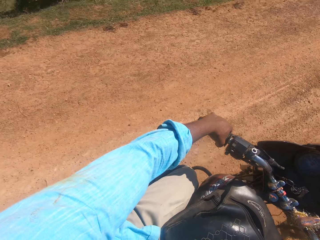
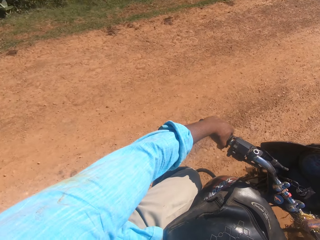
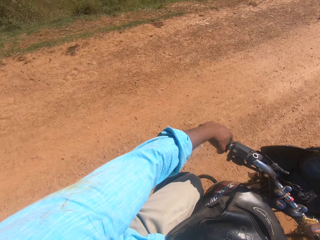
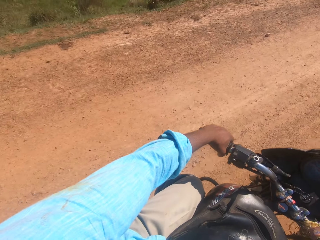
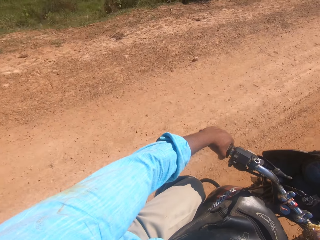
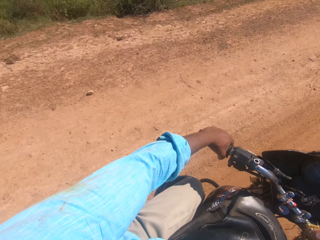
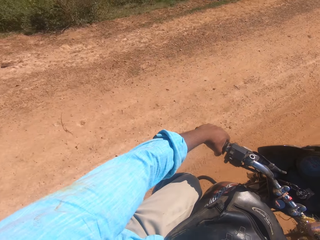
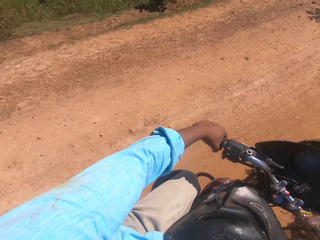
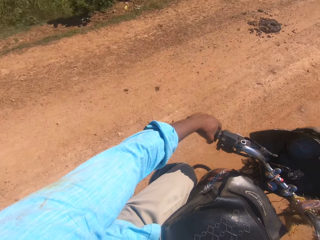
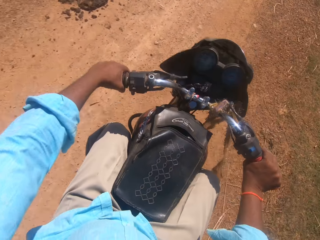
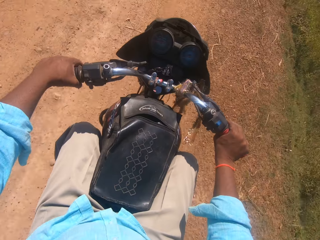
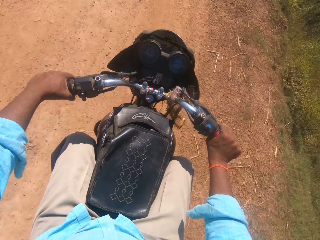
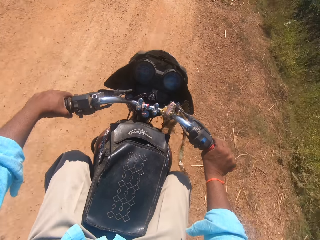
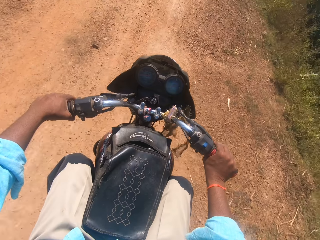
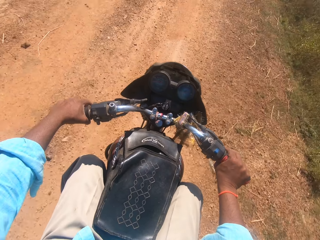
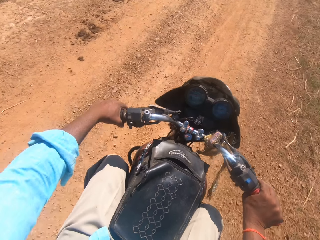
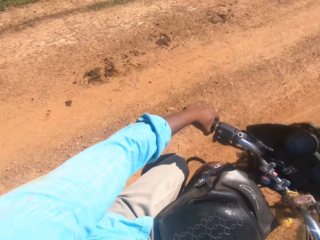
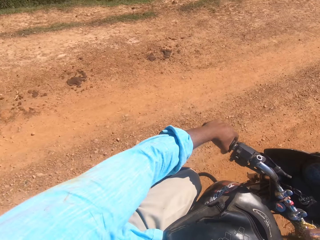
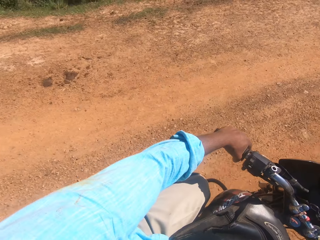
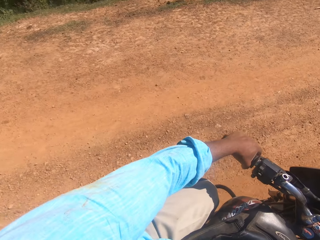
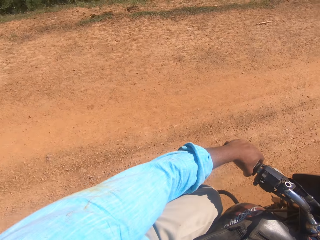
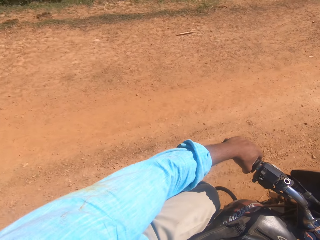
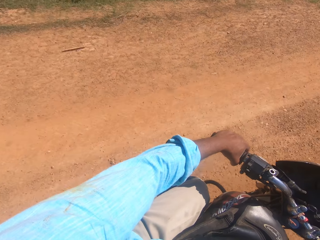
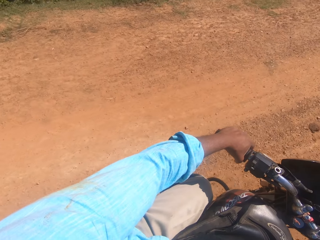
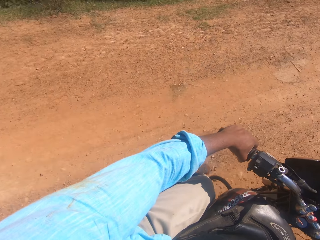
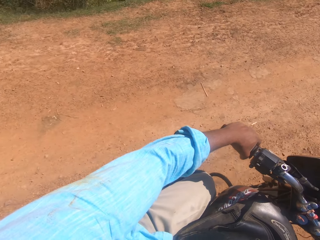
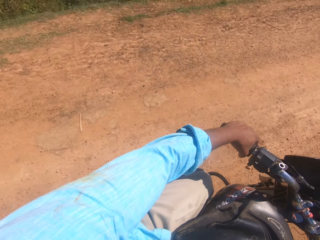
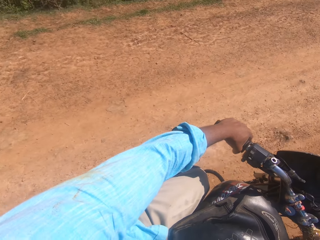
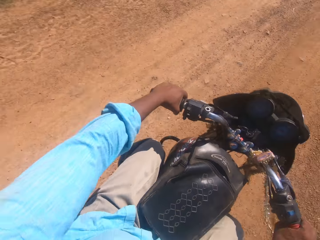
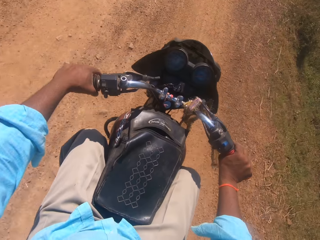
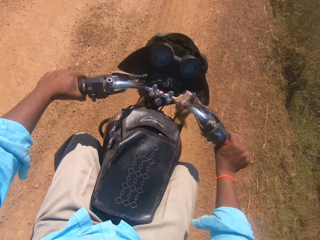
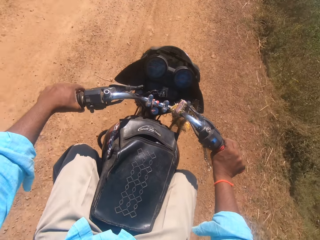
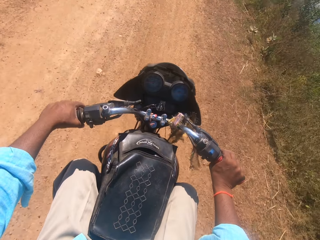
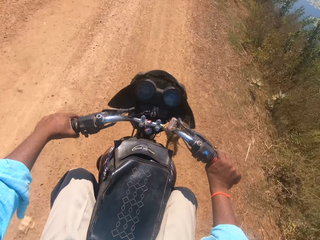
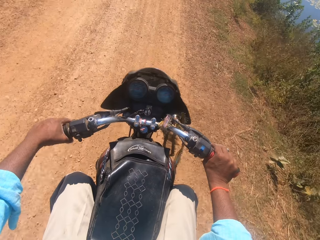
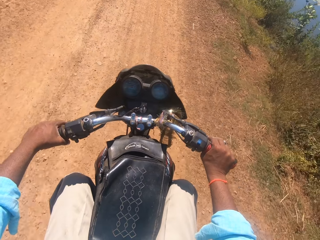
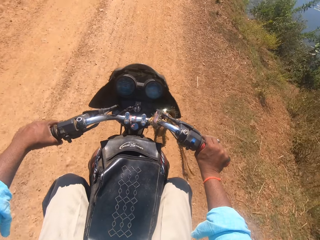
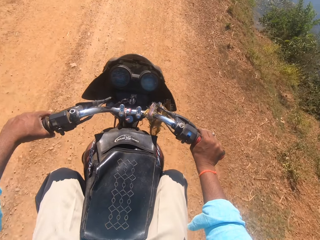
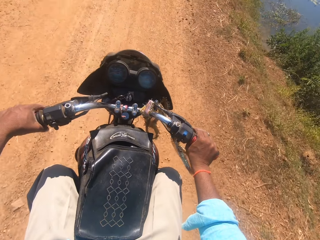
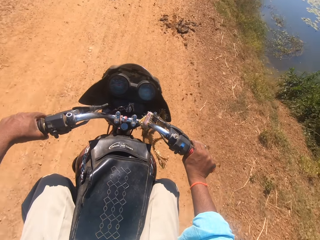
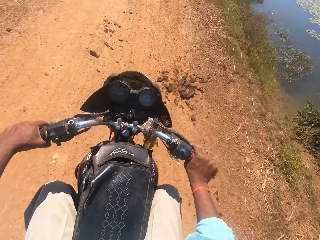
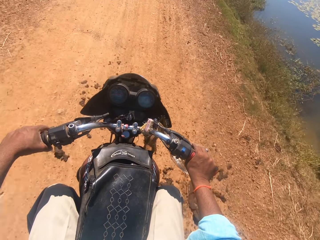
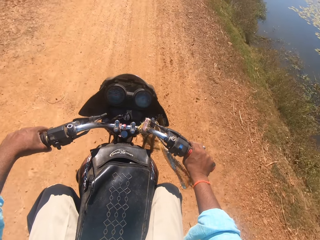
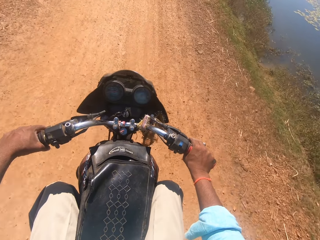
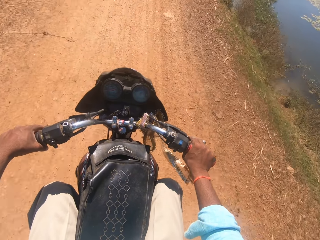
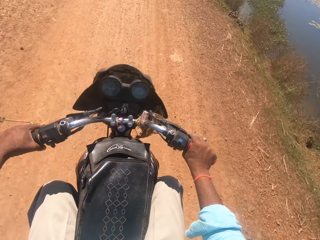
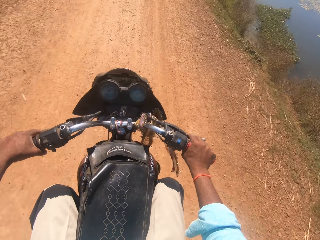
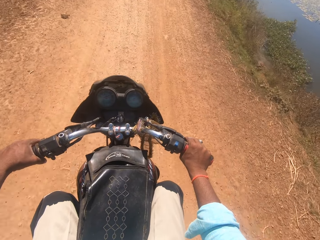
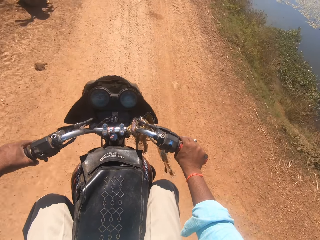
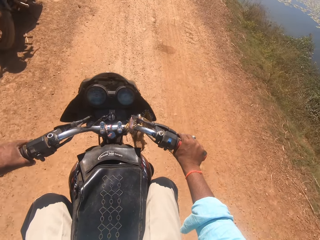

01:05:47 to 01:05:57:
The camera wearer rides beside a pond.

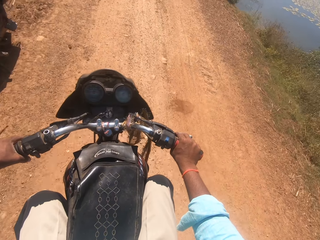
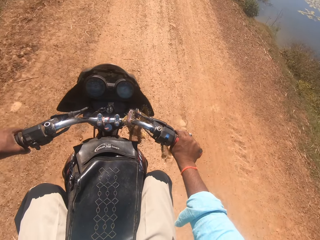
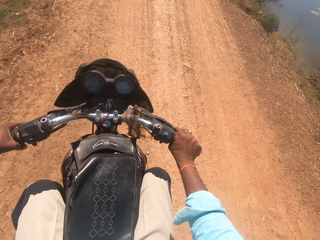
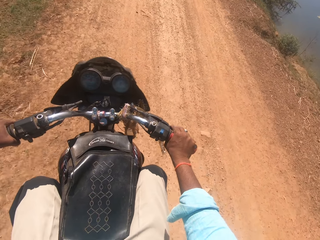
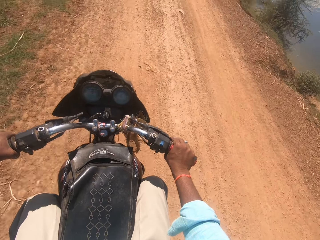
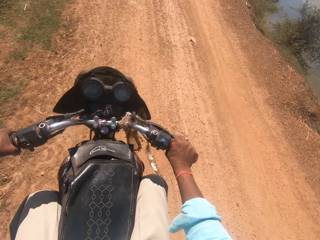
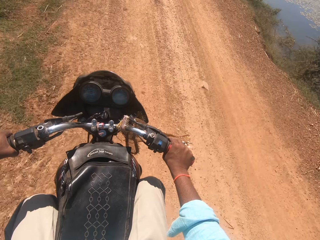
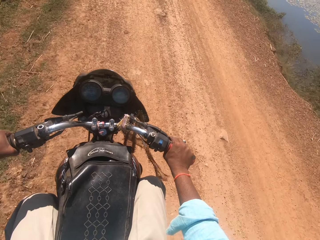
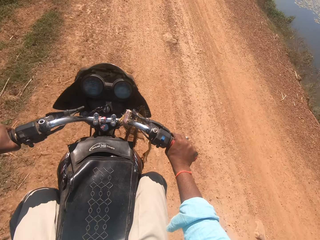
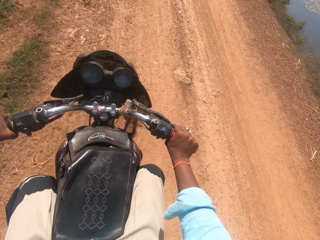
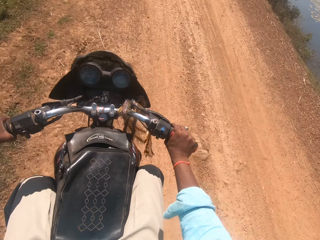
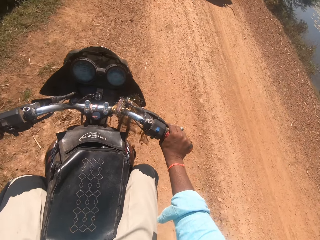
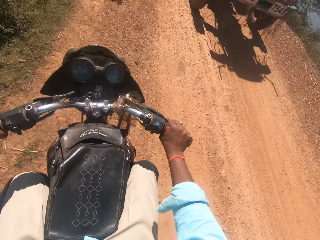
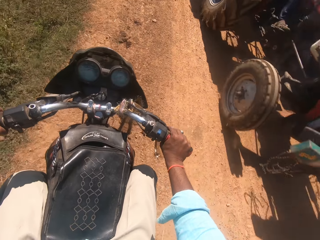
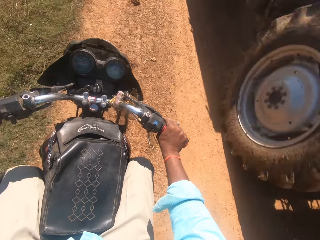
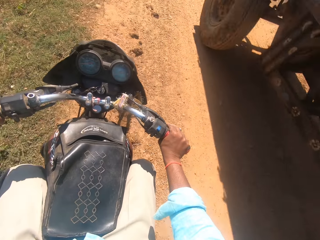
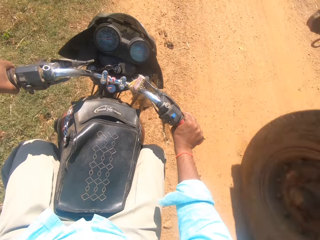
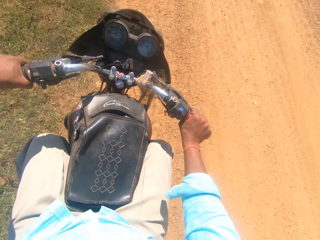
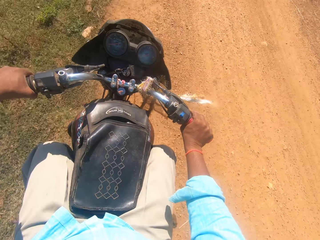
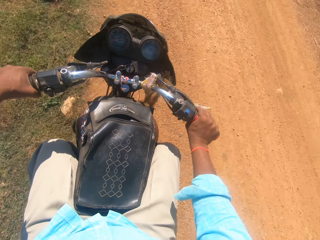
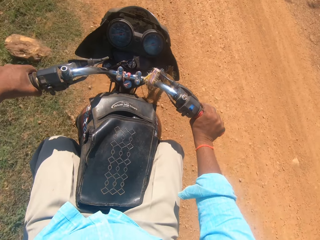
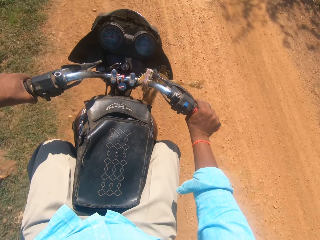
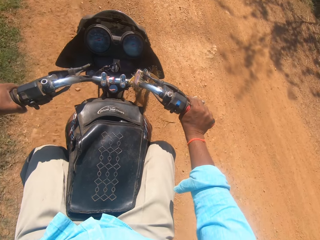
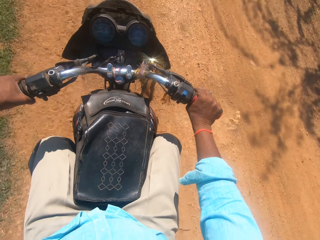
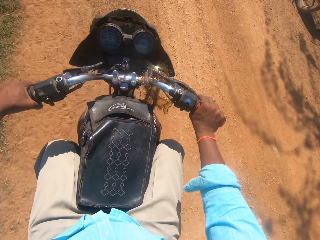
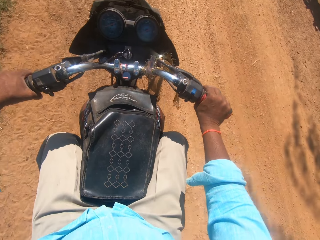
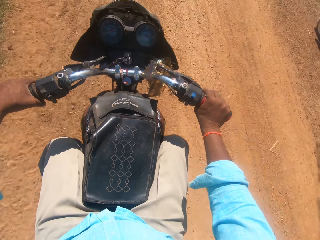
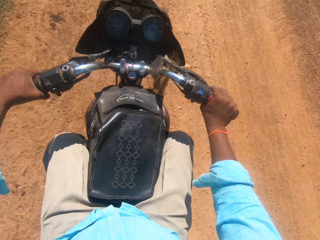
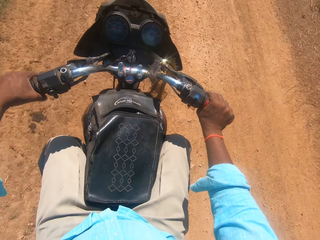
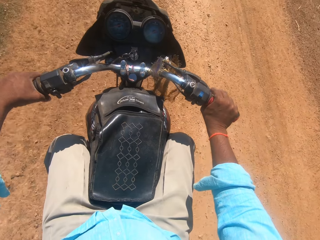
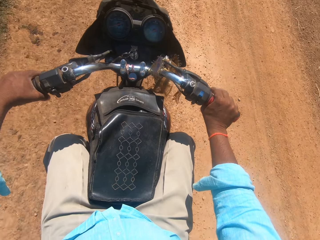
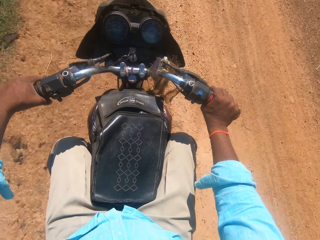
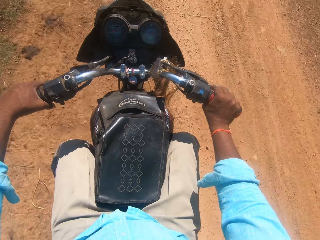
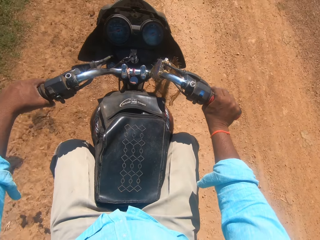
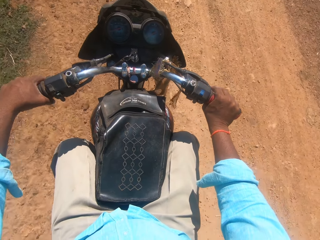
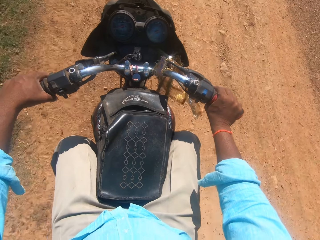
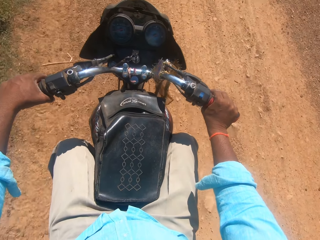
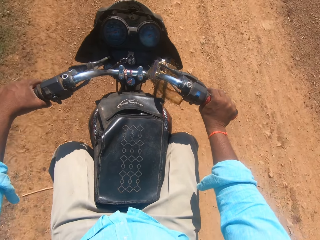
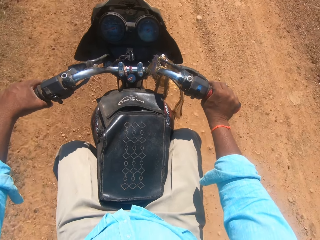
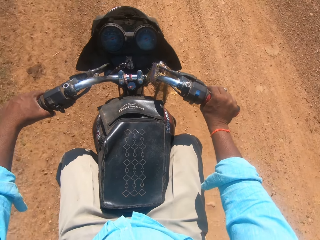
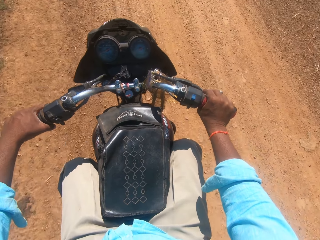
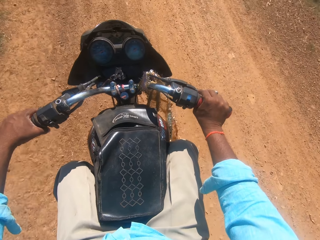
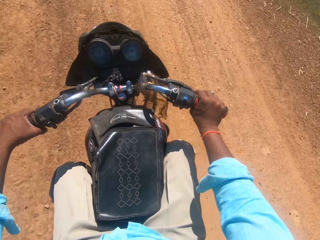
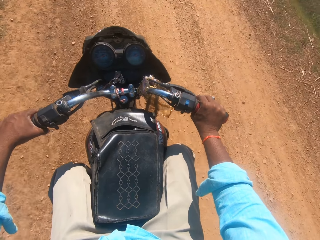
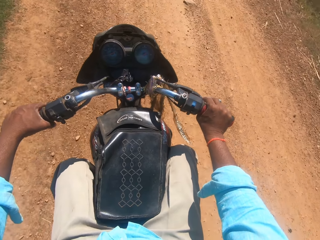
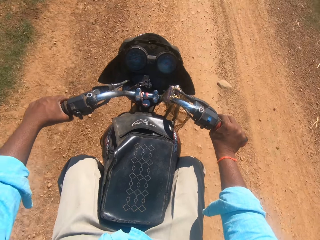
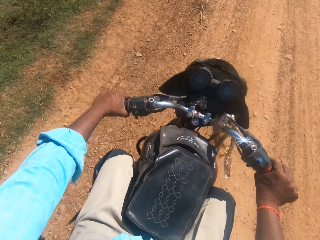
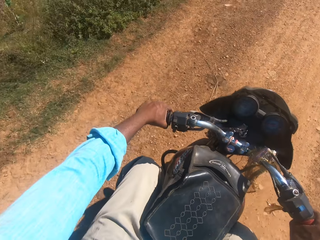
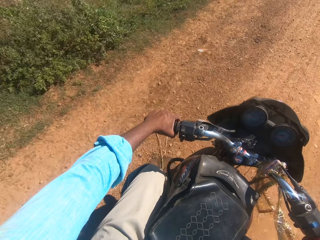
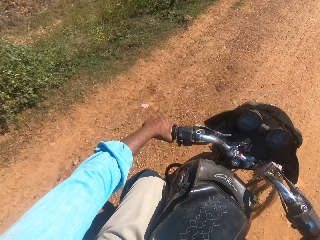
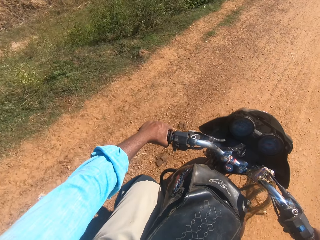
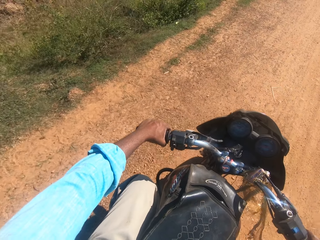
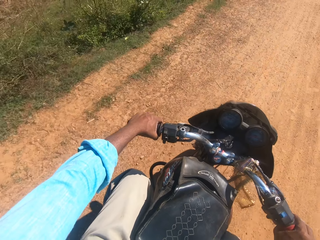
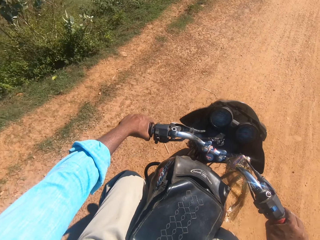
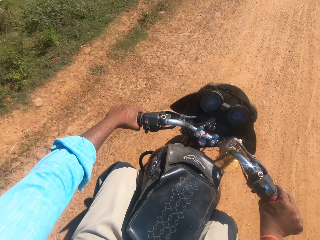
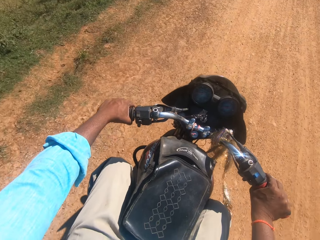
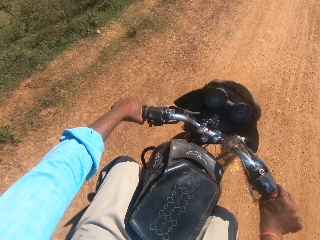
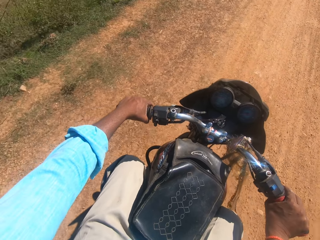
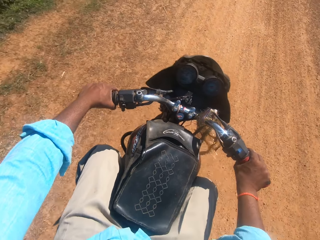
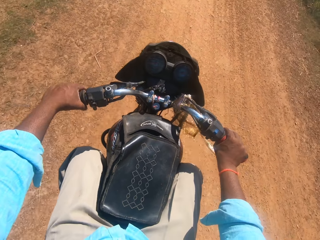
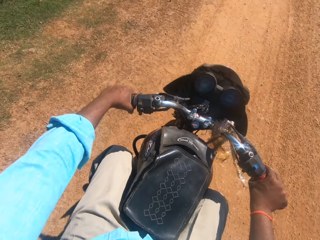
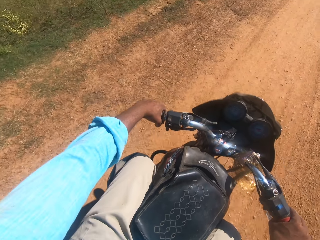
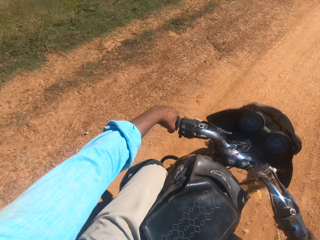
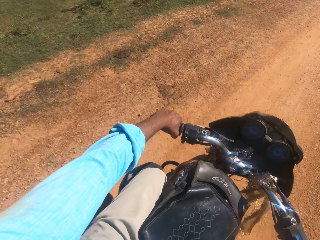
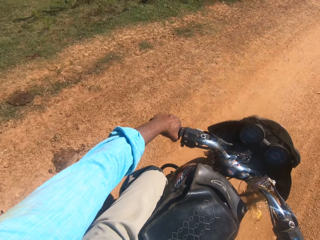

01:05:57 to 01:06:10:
The camera wearer rides beside a trailer. They glance at the left side of the road.
